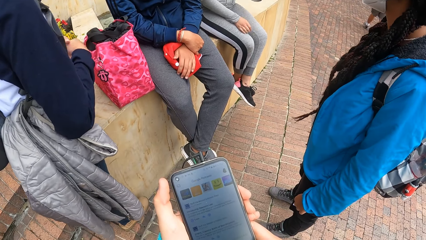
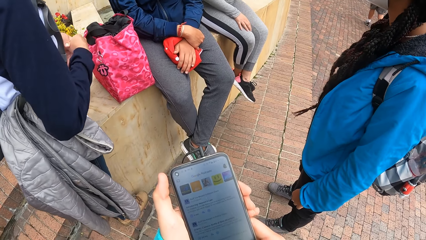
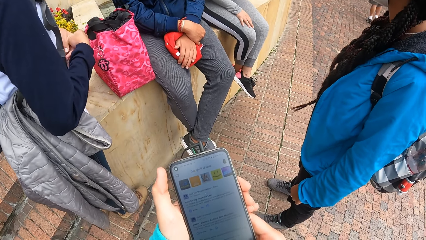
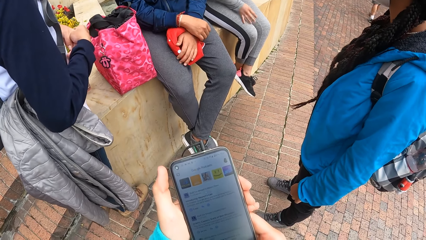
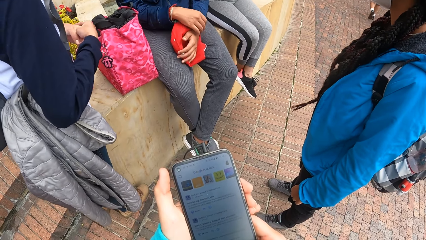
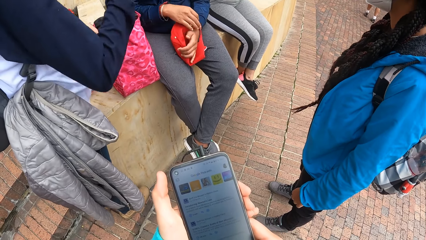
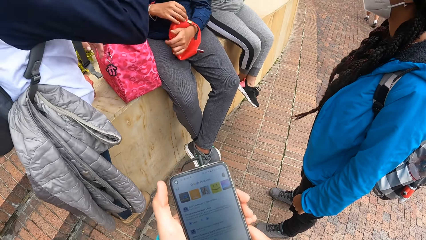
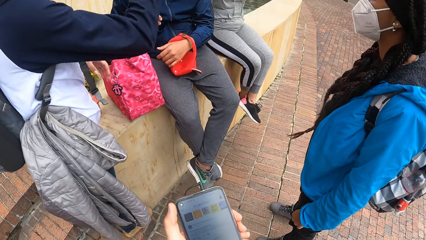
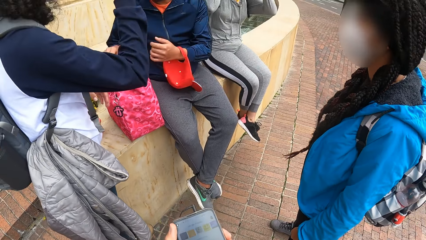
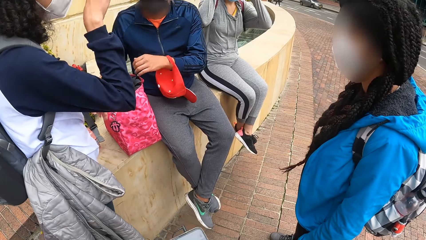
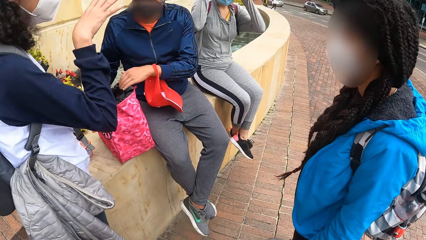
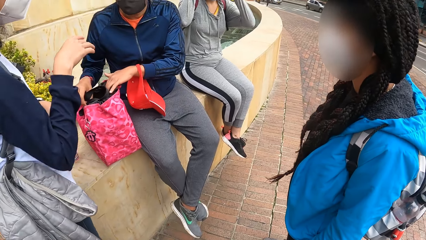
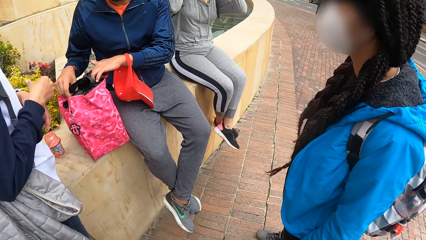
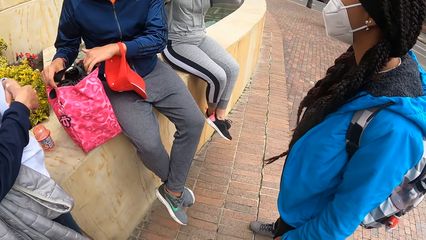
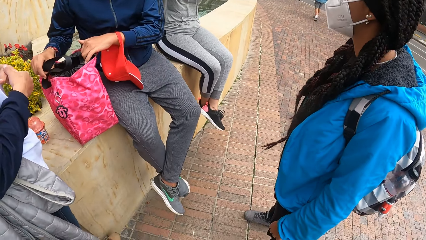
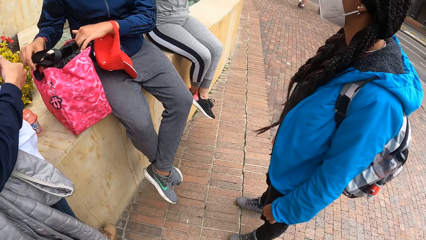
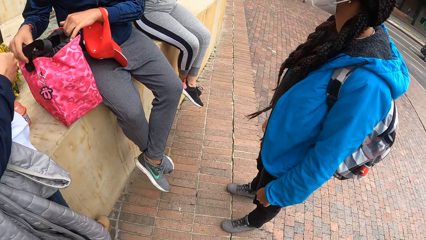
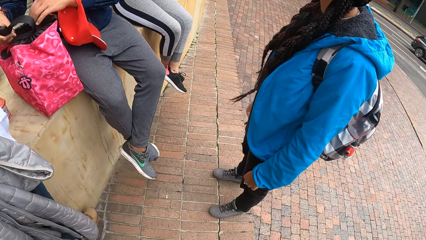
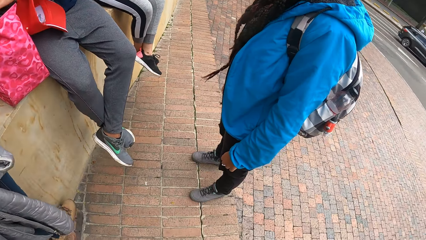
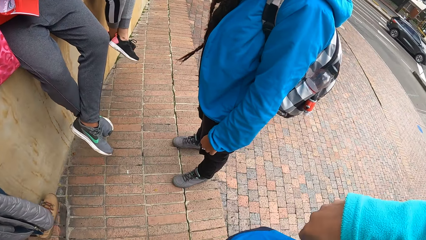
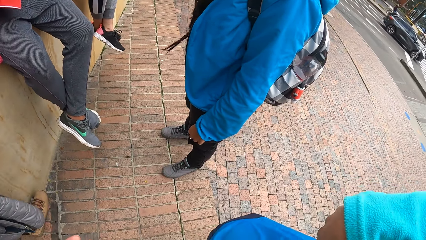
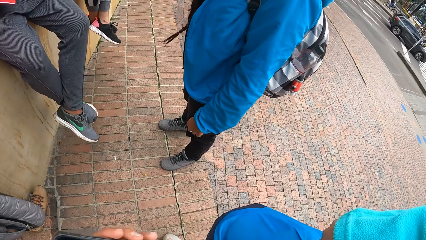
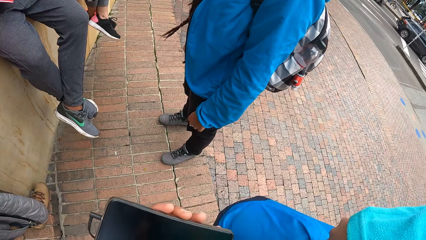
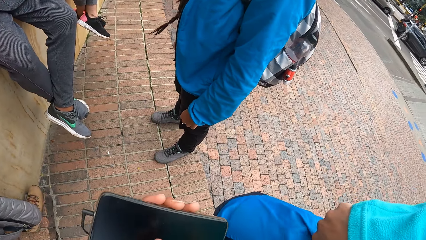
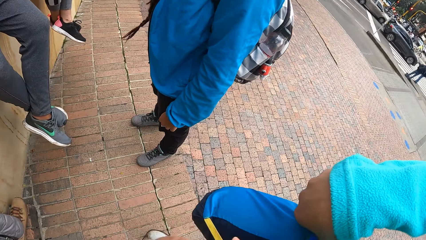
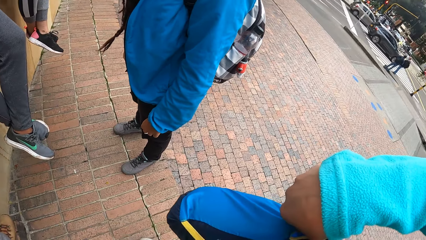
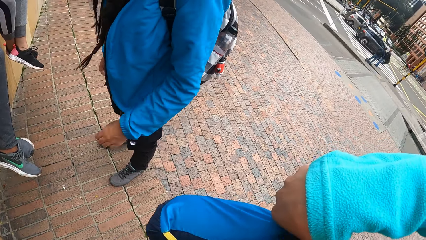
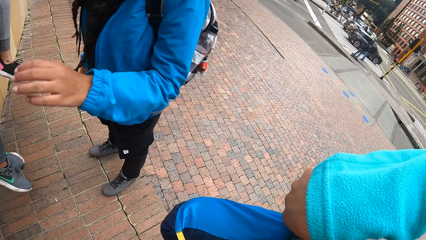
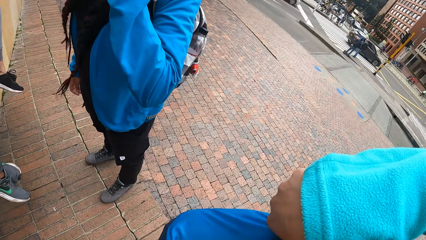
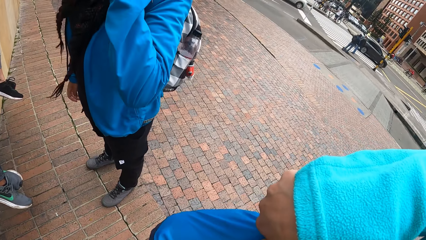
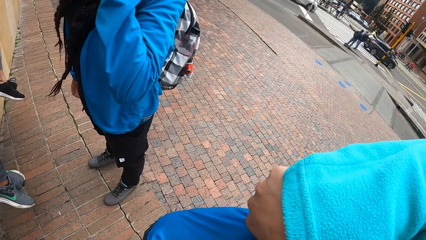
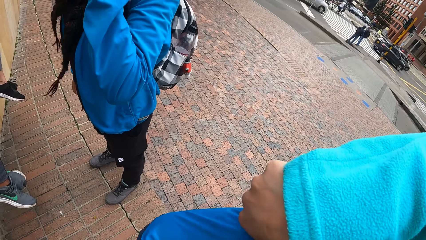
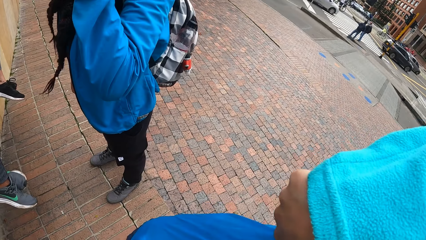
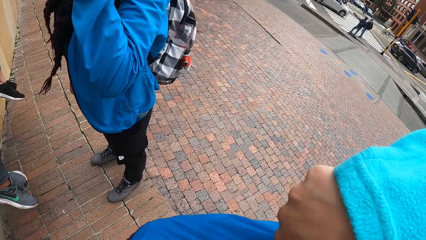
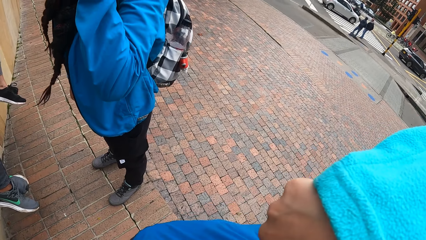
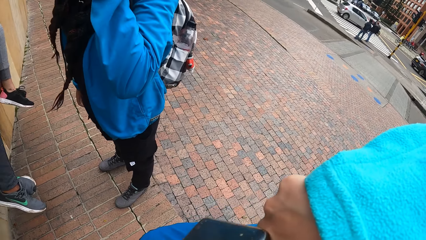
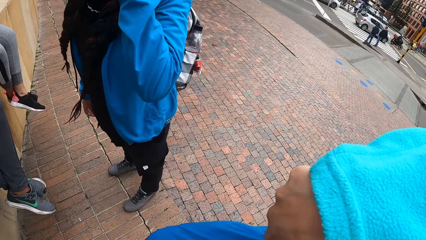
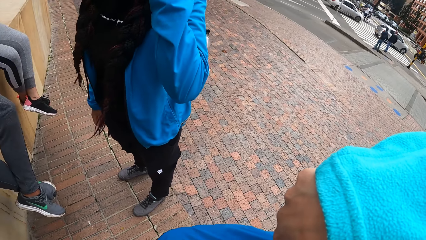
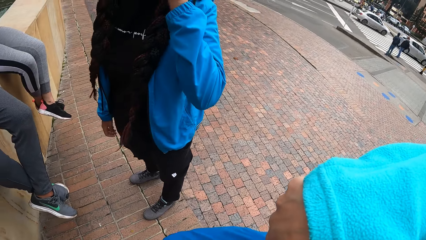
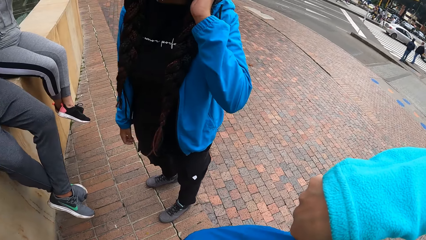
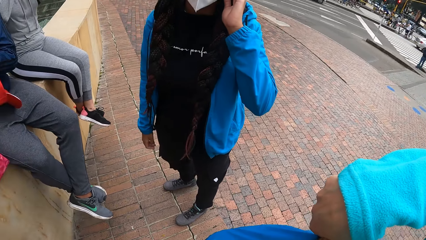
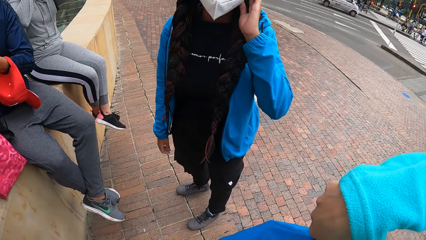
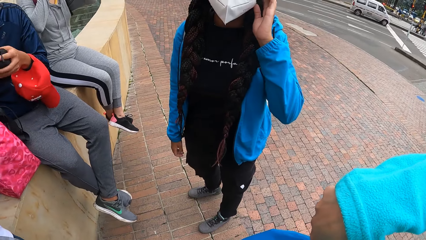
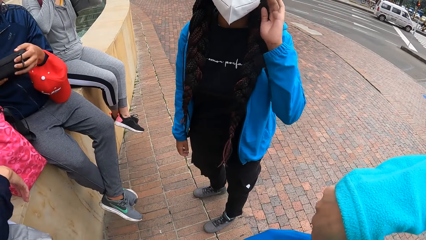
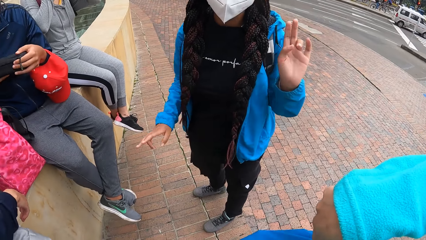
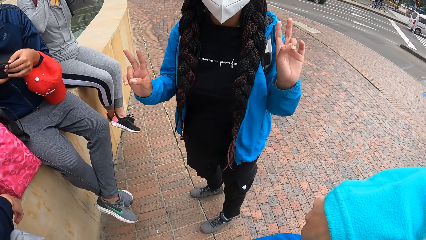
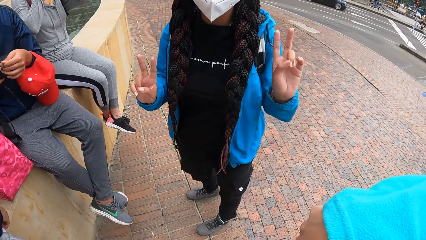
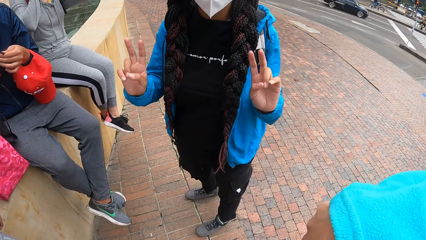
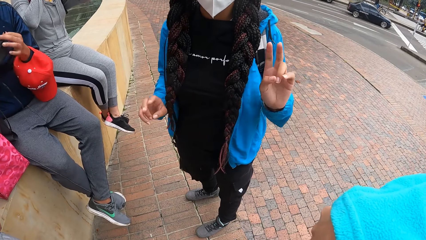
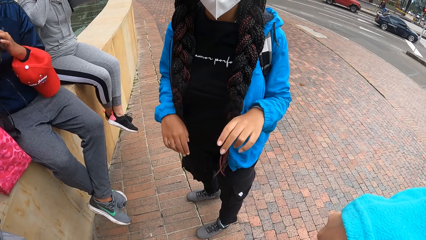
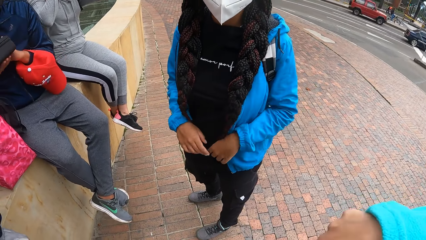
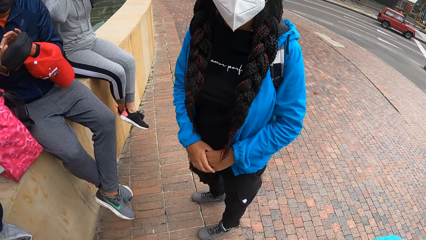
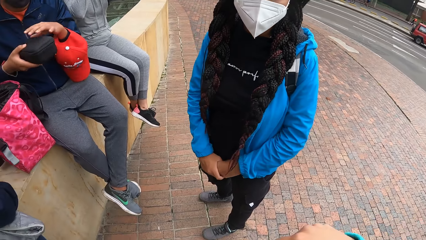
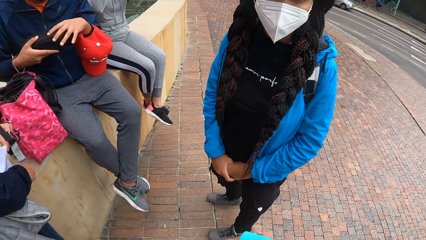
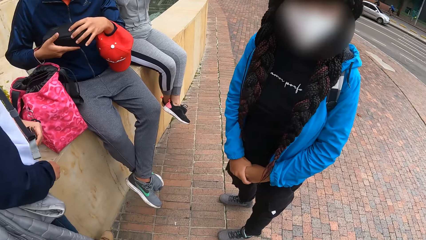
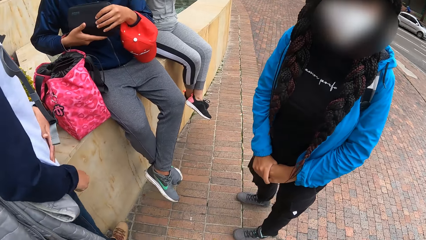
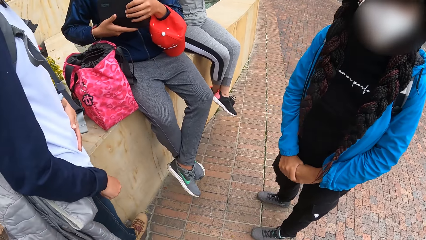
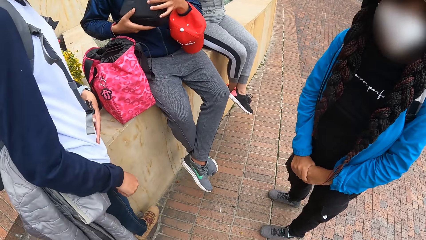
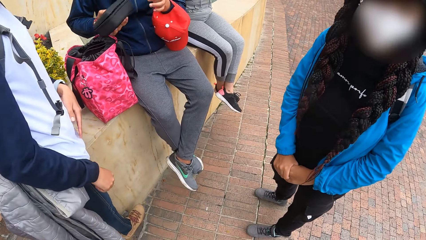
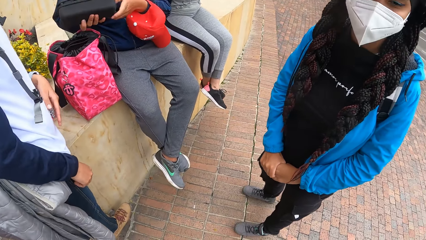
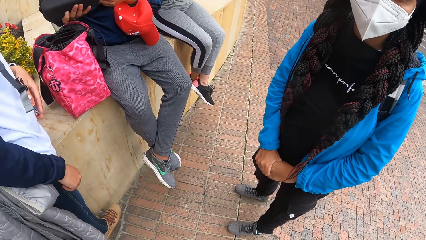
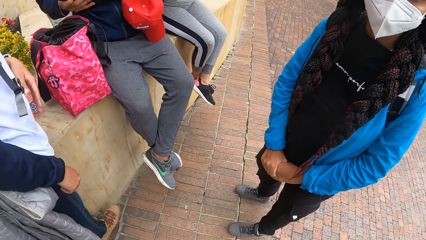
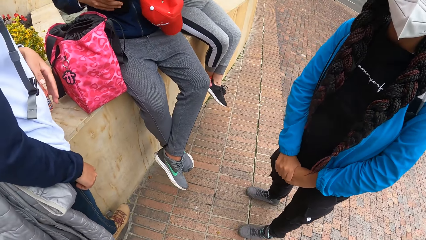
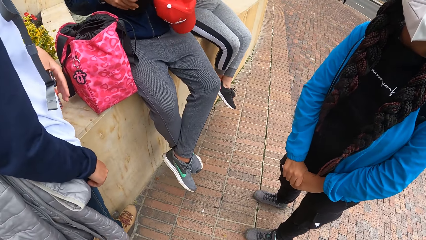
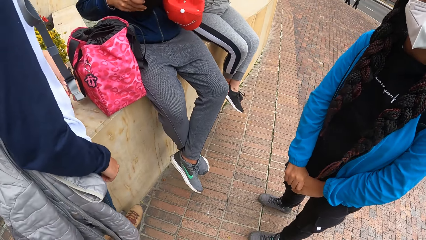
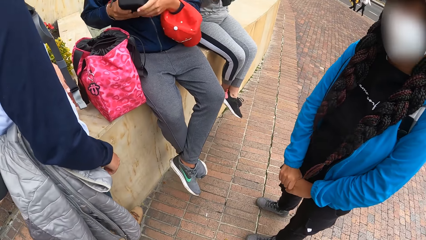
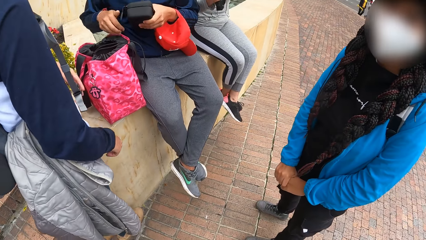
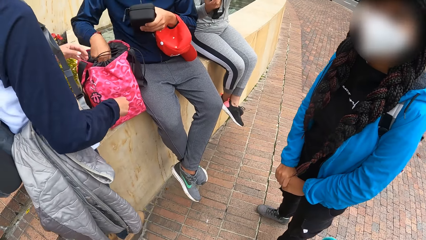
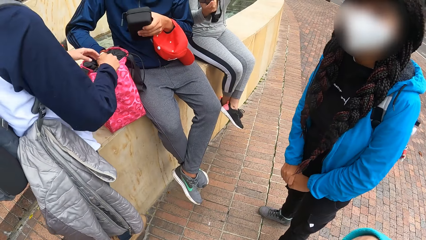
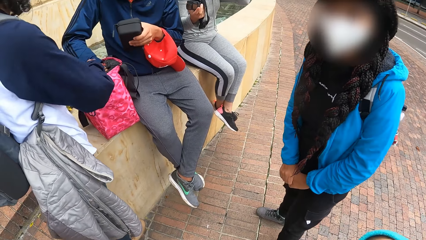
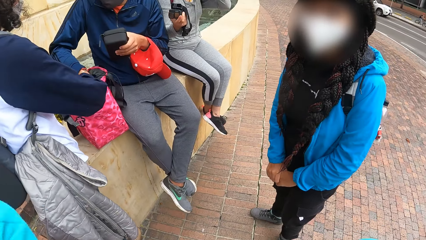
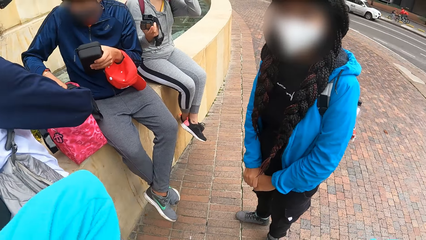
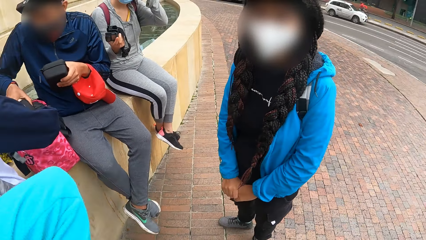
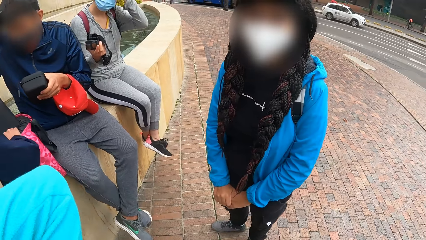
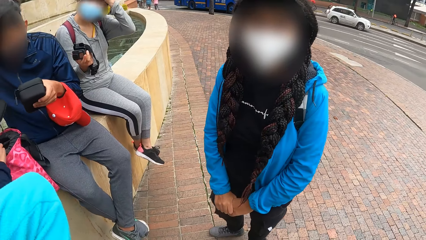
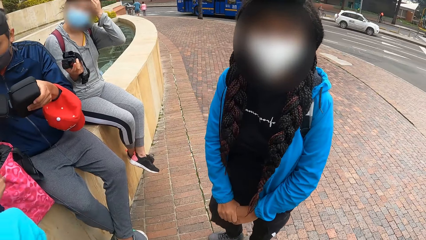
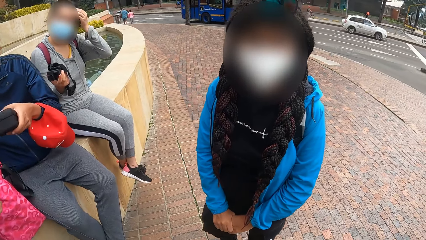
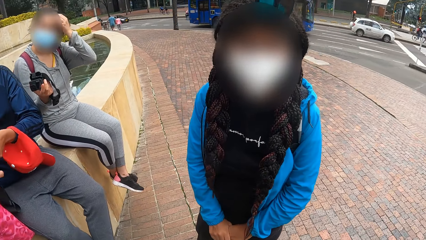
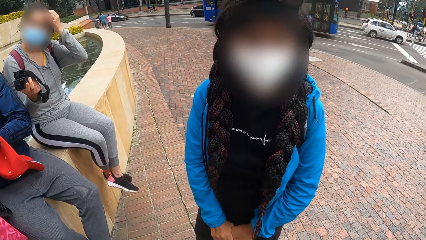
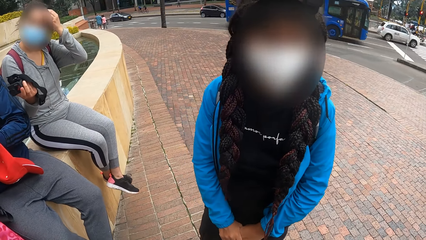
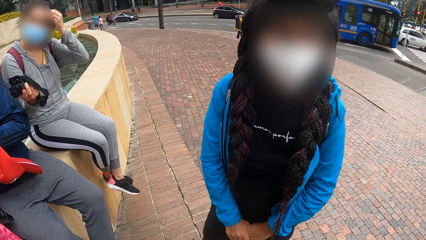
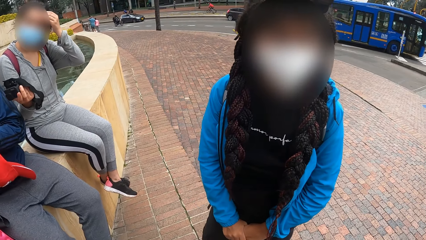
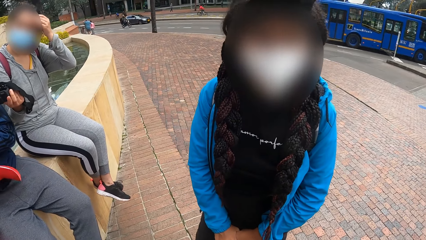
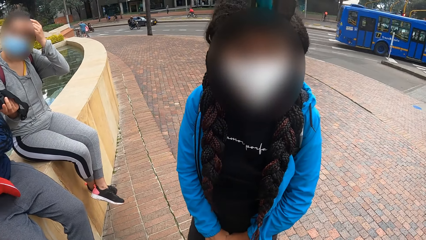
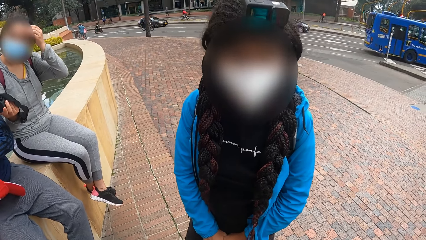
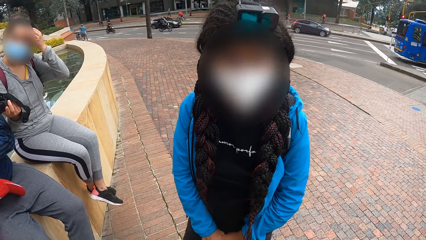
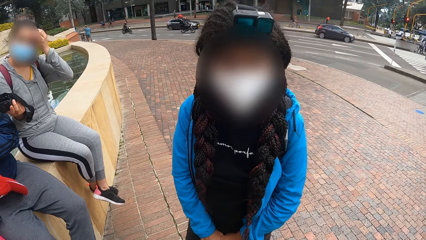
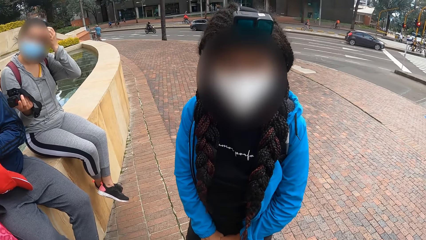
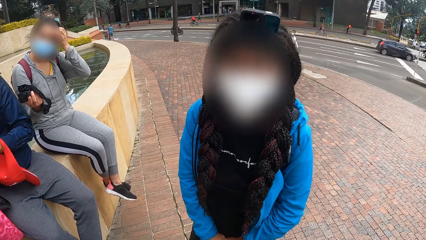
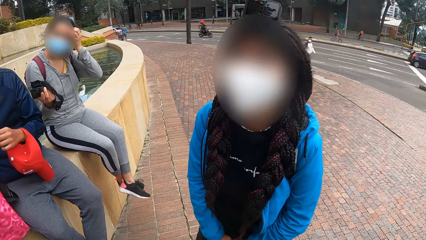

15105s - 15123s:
The camera wearer closes the bag with his right hand. A man holds the pouch with both hands. The camera wearer looks at a girl. The man picks the pouch from the bag on the block retaining wall with his right hand. A woman scratches her face with her left hand.
